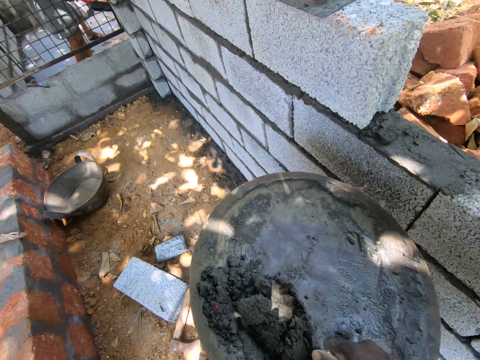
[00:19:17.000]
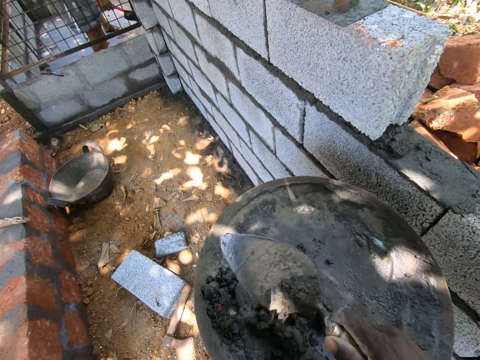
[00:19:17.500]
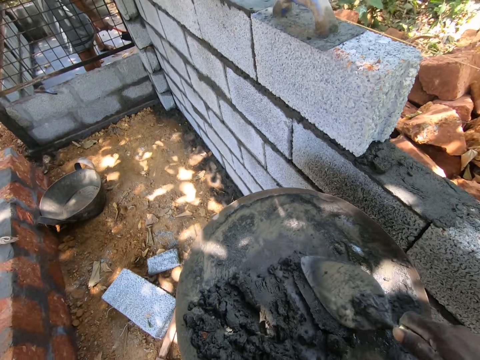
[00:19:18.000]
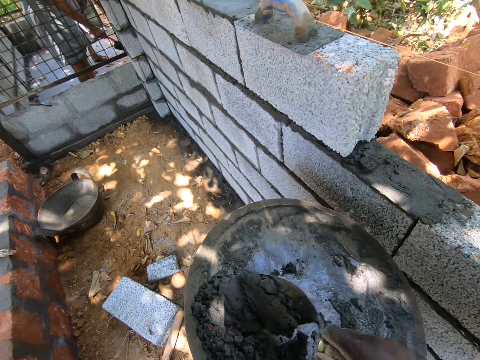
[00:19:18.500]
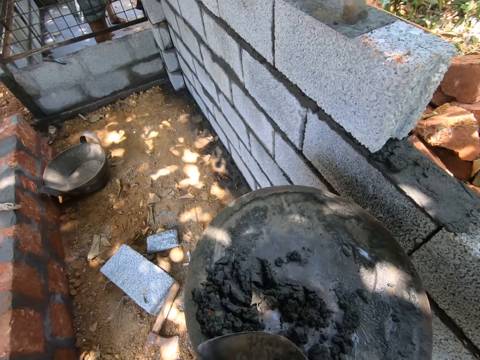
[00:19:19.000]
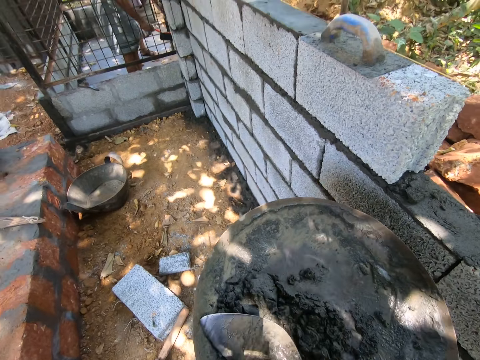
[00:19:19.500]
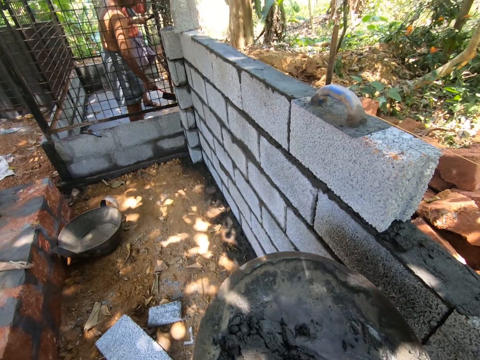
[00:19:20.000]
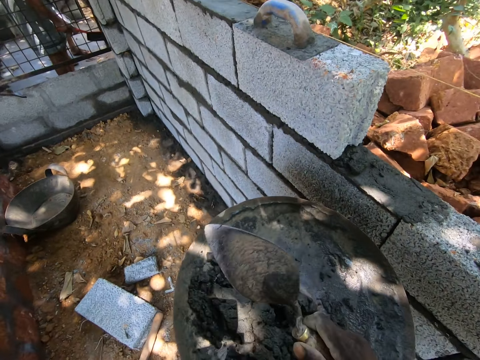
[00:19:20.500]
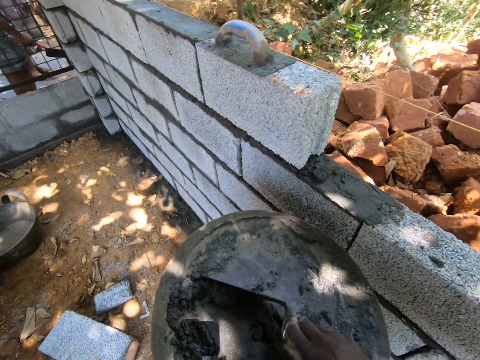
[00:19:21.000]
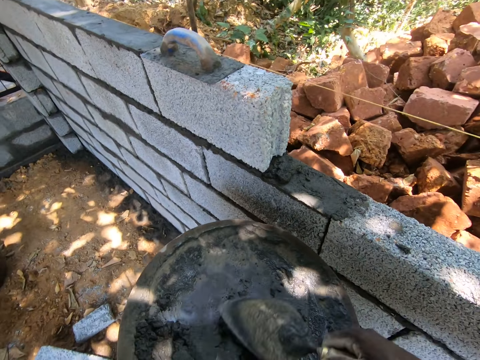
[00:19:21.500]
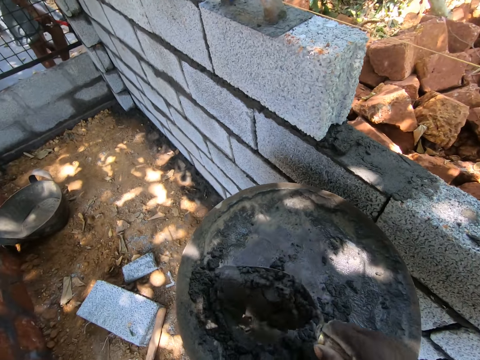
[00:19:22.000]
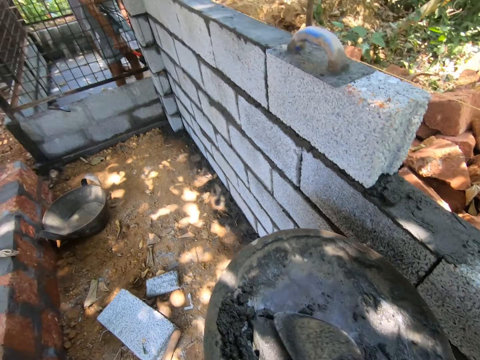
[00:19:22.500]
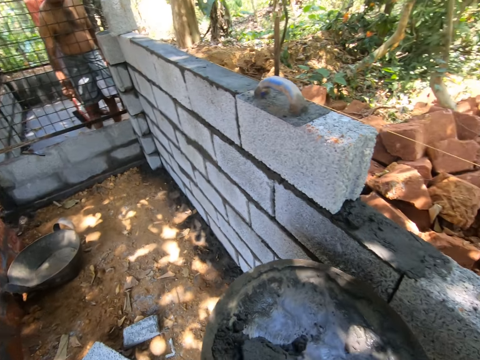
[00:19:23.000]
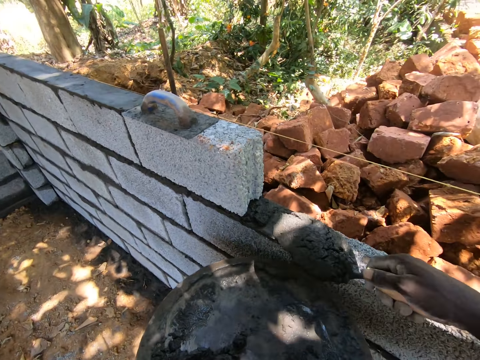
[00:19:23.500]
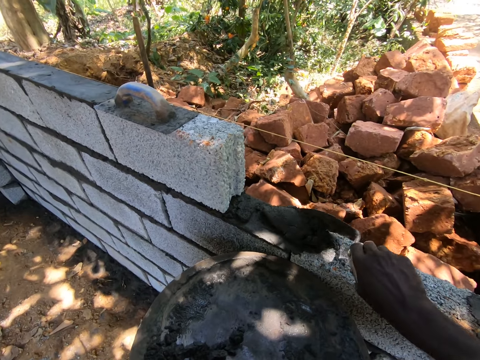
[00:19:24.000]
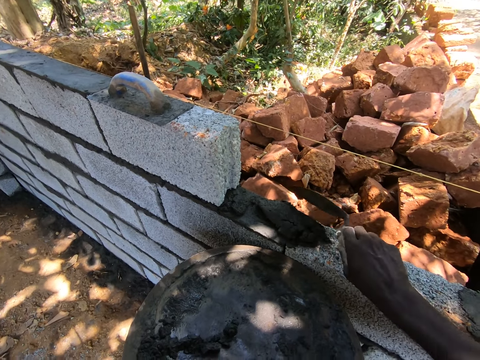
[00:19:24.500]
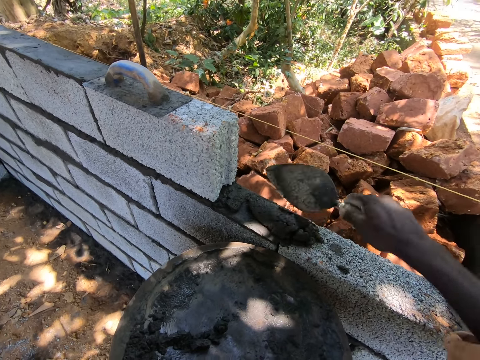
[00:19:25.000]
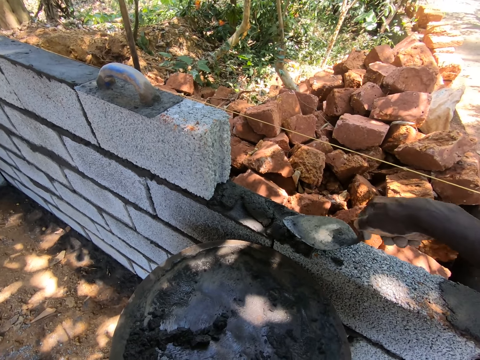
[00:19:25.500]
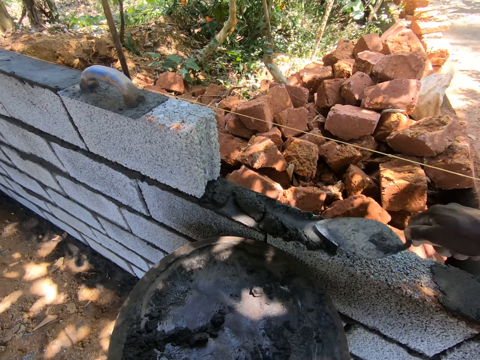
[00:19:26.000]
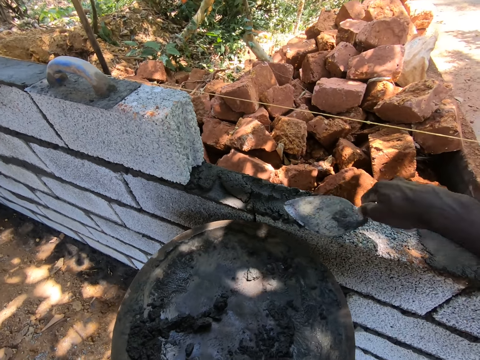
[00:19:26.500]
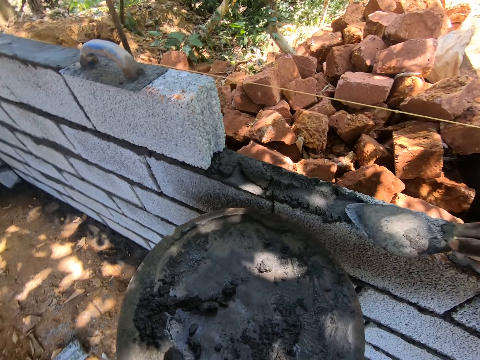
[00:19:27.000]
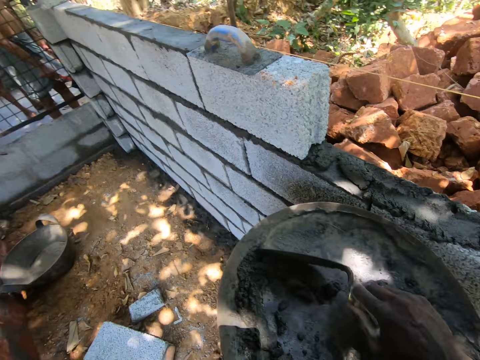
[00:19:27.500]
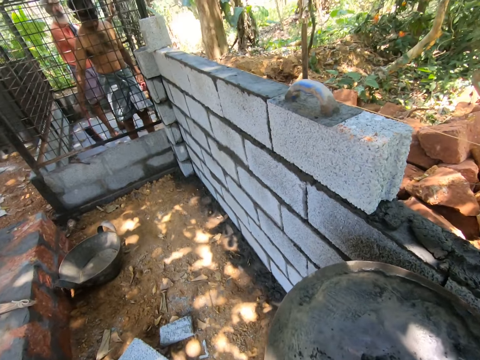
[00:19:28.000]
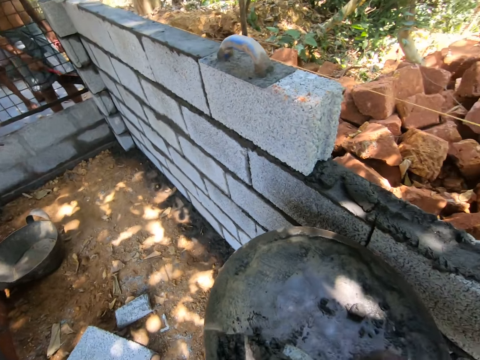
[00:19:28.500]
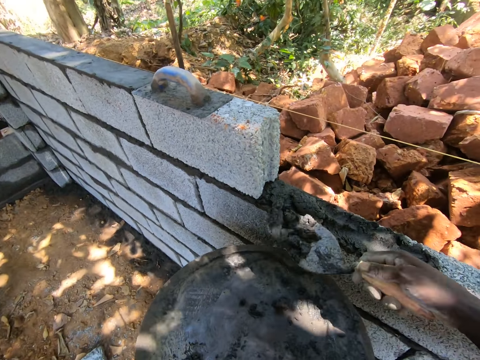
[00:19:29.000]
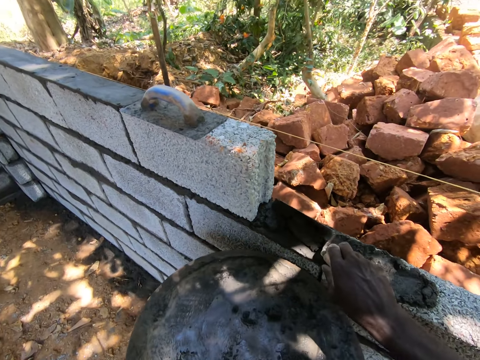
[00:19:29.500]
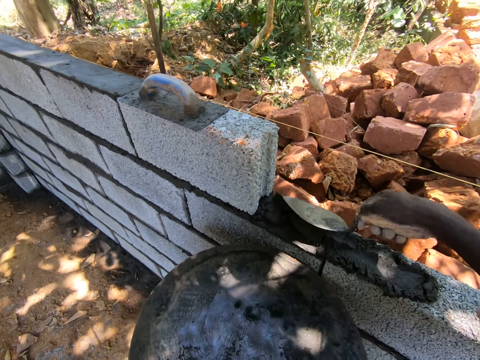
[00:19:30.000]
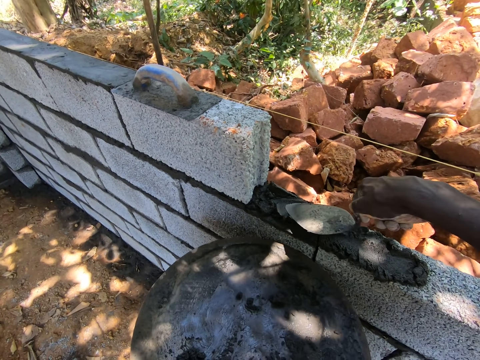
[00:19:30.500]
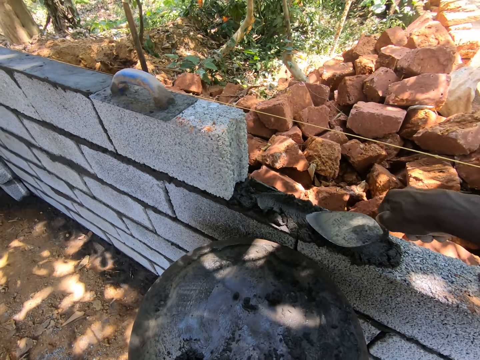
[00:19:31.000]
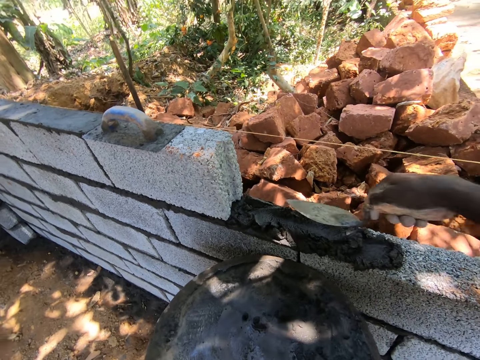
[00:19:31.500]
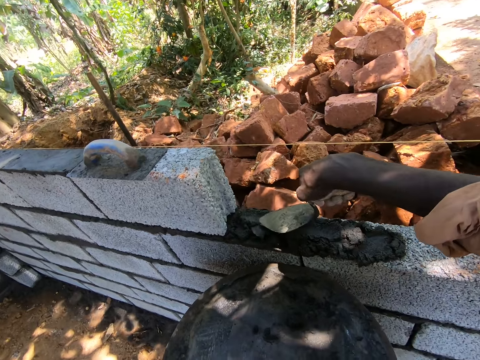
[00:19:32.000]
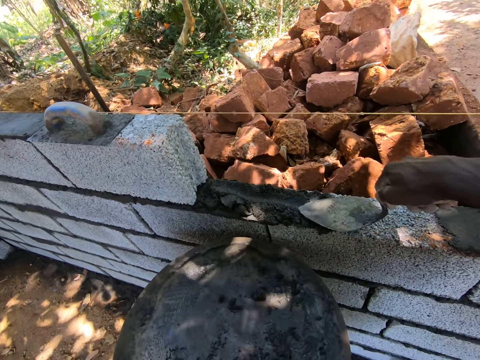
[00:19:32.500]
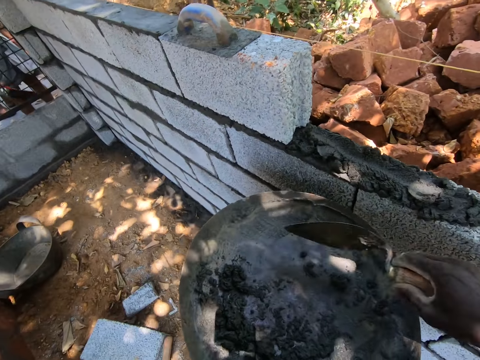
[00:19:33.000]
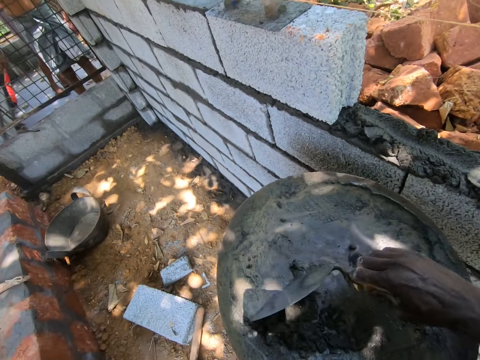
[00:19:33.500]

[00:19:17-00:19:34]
The camera wearer pours cement between the bricks. They spread the cement with a trowel. They scoop the cement with the trowel. They pour the cement between the bricks. They spread the cement with the trowel.

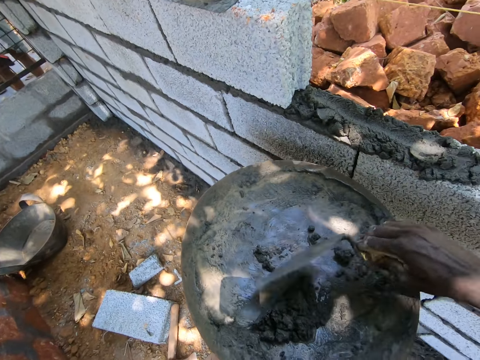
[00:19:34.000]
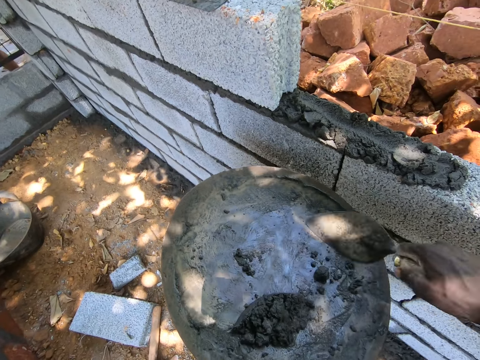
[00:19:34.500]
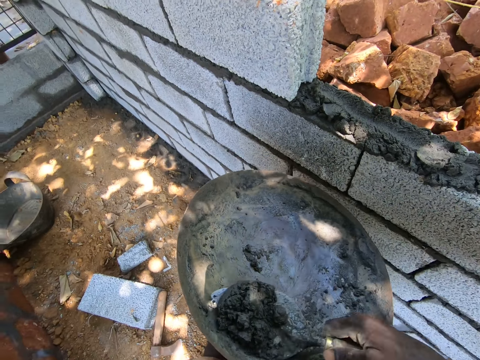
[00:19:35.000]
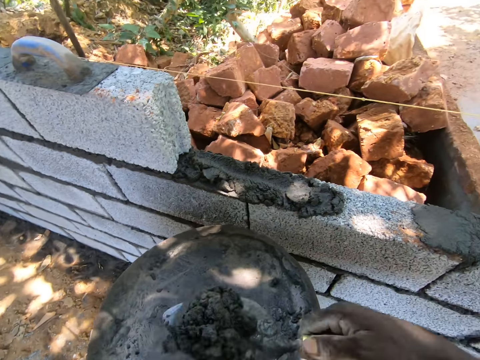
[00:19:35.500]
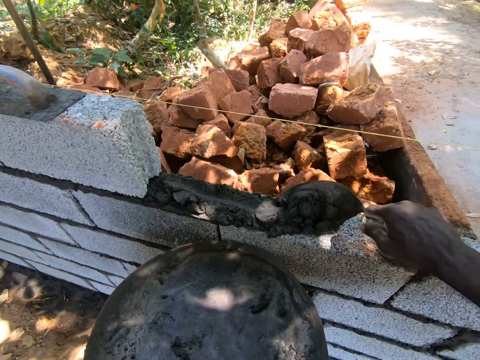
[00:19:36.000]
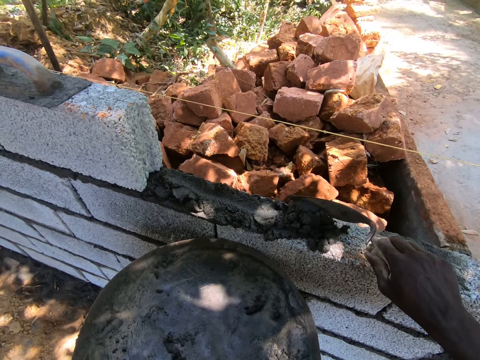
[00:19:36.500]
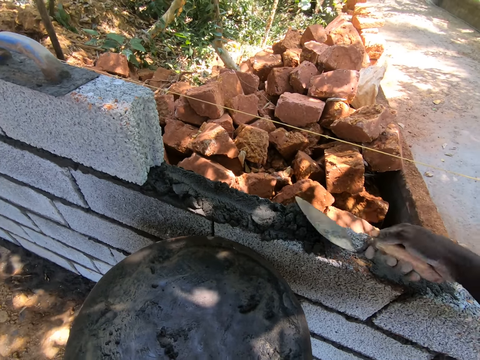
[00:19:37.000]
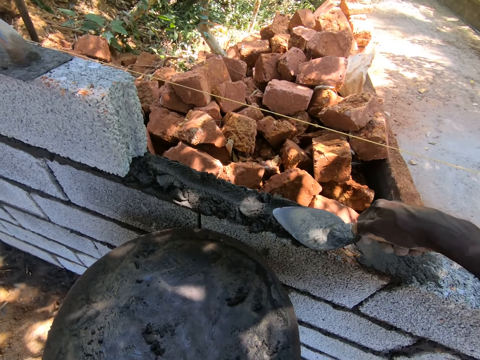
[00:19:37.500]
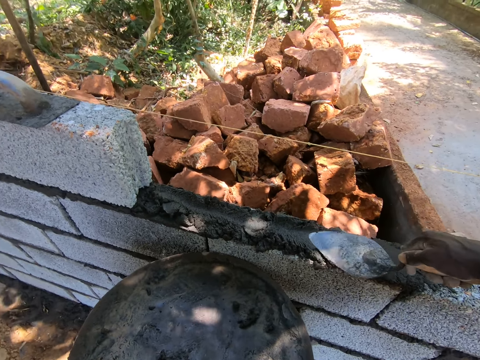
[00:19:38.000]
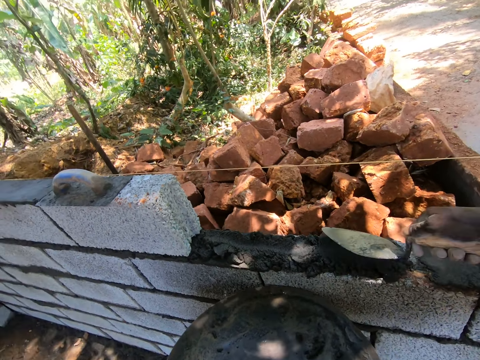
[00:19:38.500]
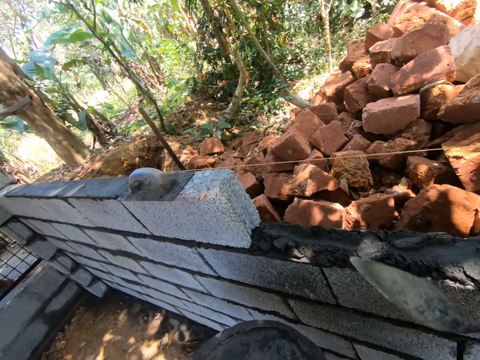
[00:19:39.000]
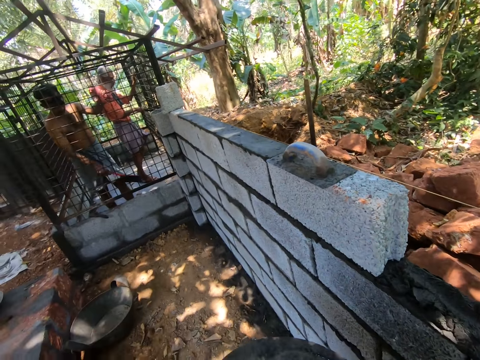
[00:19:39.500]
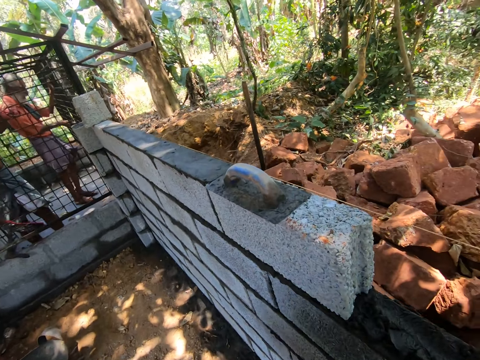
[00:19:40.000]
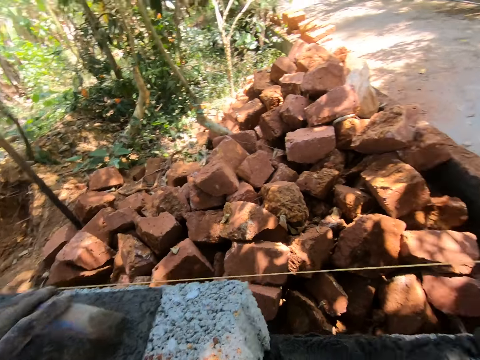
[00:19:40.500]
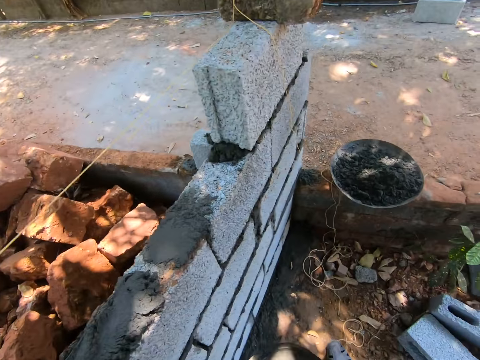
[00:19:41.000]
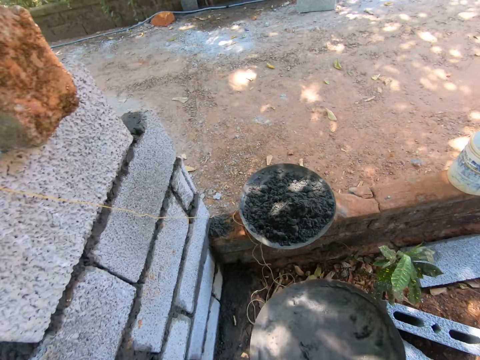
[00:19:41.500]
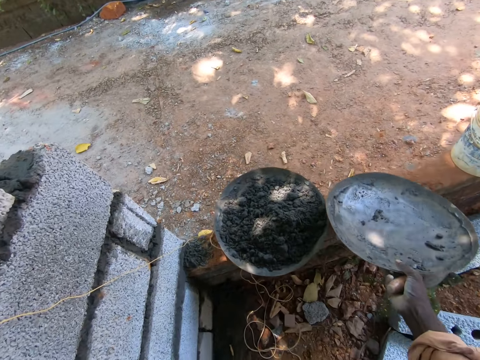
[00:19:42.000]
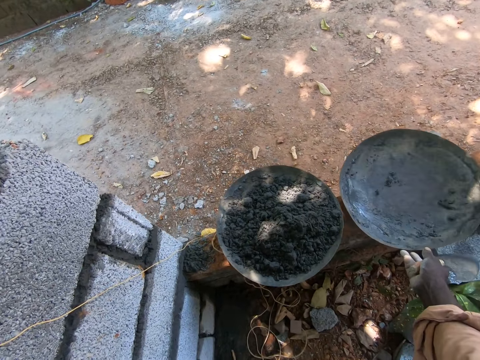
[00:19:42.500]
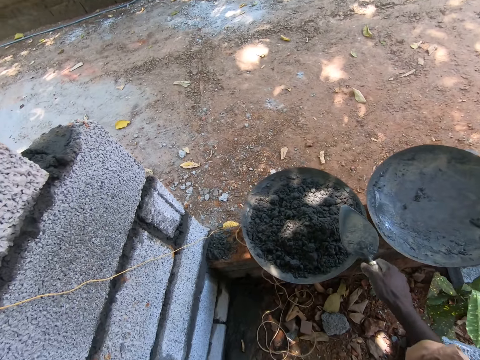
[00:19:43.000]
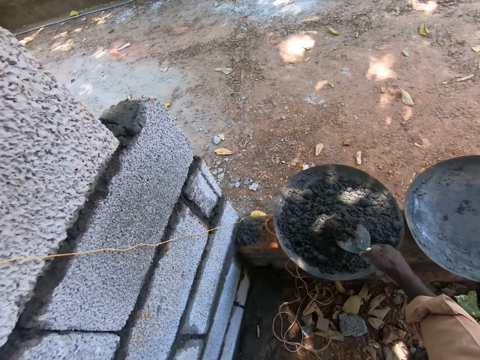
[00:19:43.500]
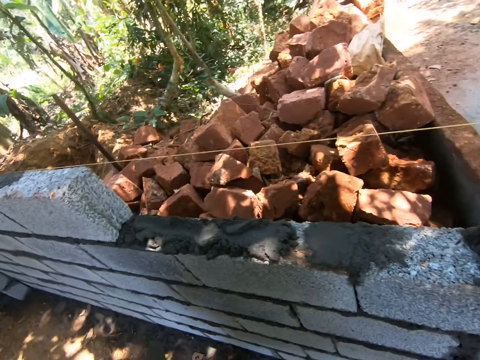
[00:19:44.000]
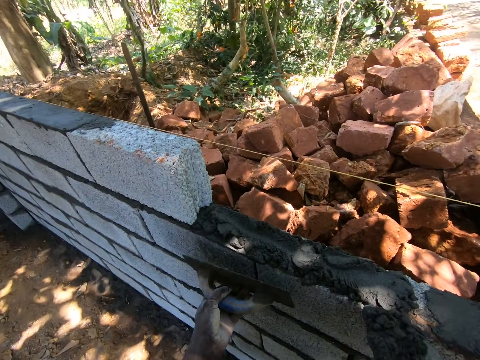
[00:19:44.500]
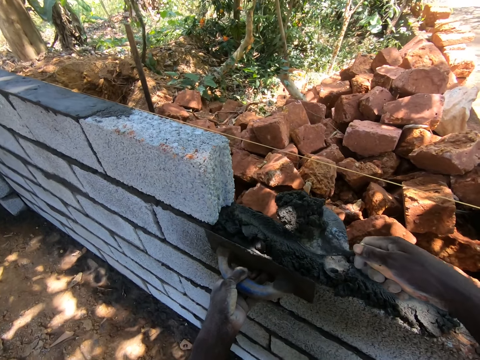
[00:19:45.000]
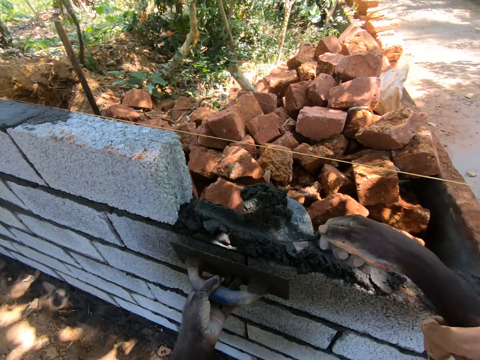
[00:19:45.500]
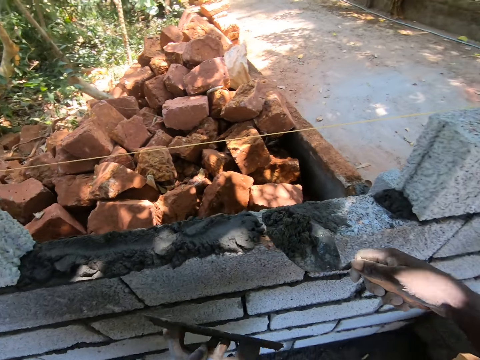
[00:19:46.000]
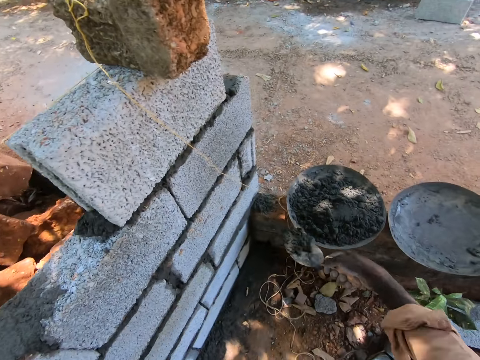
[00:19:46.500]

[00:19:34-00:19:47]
The camera wearer scoops cement with a trowel. They pour the cement between the bricks. They spread the cement with the trowel. They pick up a plaster trowel. They put down a tray. They scoop the cement with the trowel or shovel. They plaster the brick with the shovel.
